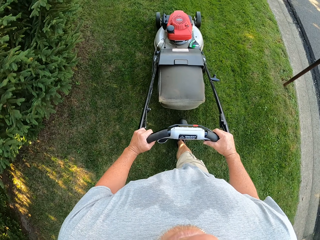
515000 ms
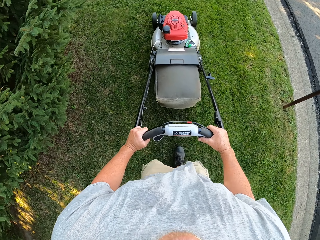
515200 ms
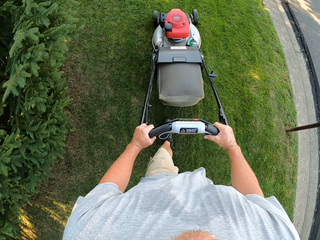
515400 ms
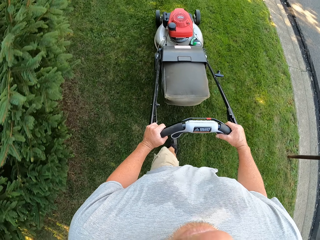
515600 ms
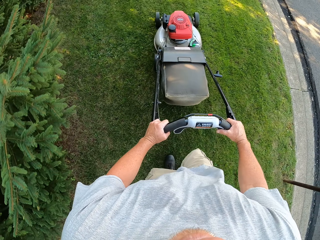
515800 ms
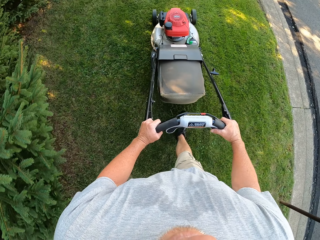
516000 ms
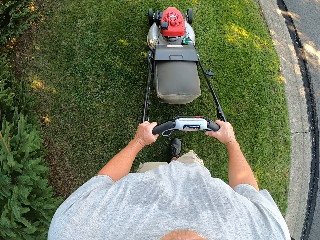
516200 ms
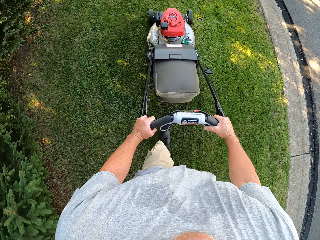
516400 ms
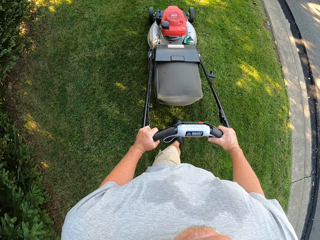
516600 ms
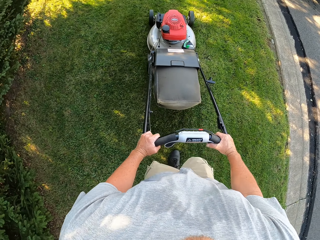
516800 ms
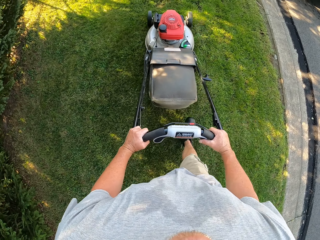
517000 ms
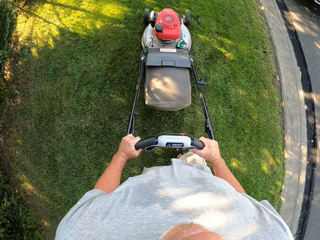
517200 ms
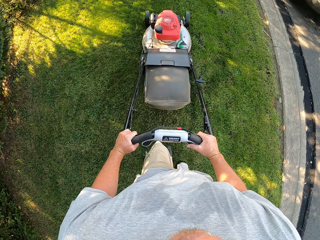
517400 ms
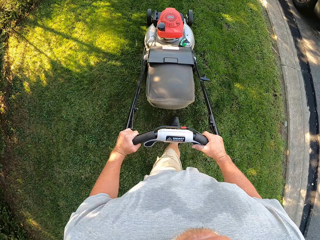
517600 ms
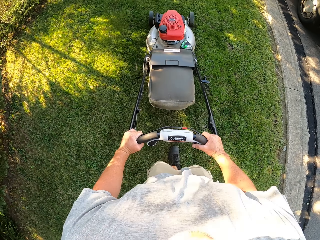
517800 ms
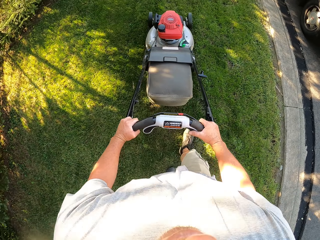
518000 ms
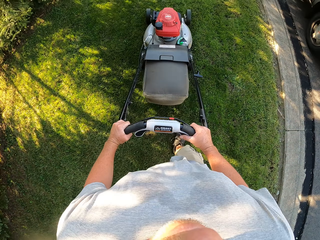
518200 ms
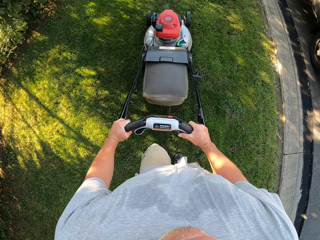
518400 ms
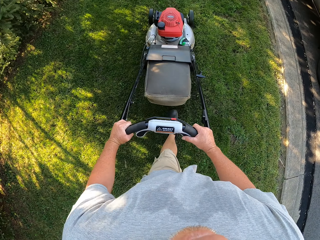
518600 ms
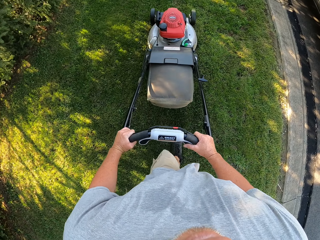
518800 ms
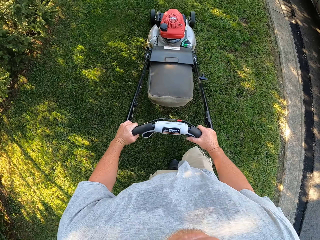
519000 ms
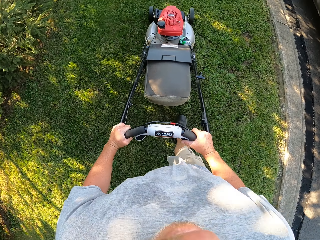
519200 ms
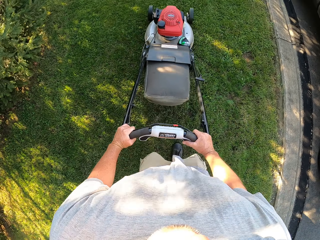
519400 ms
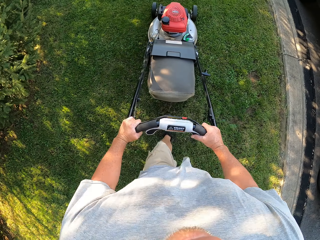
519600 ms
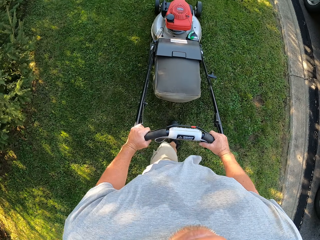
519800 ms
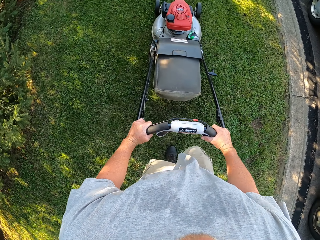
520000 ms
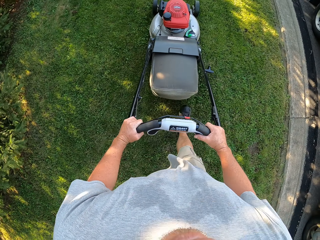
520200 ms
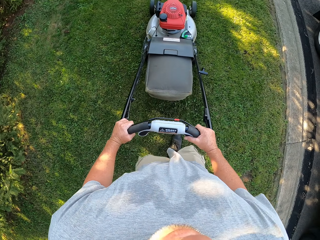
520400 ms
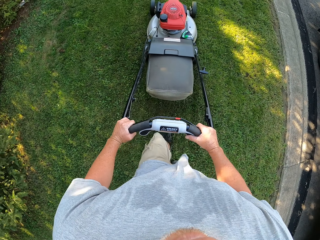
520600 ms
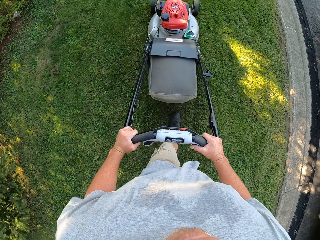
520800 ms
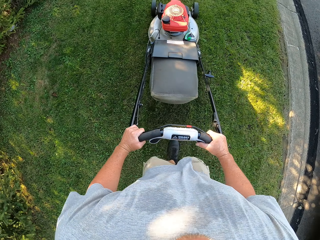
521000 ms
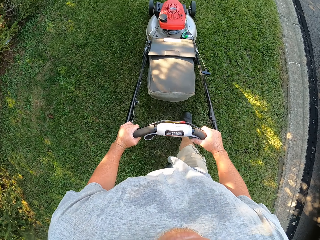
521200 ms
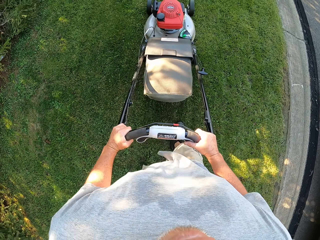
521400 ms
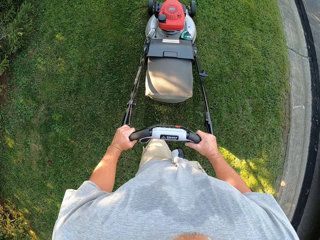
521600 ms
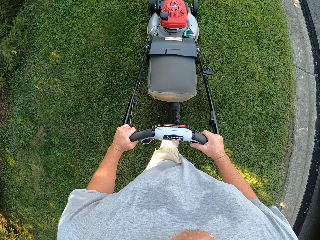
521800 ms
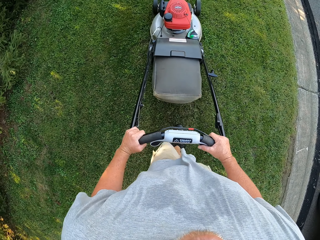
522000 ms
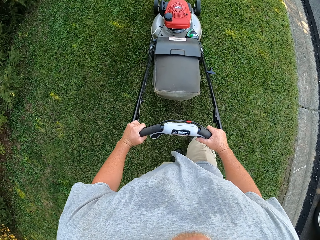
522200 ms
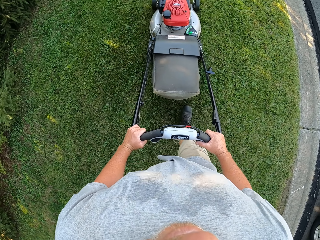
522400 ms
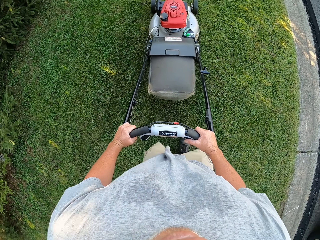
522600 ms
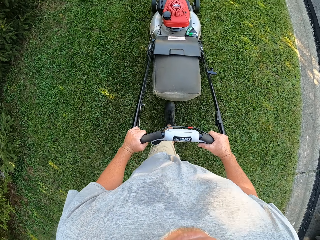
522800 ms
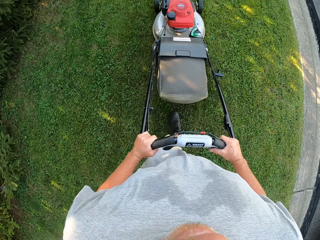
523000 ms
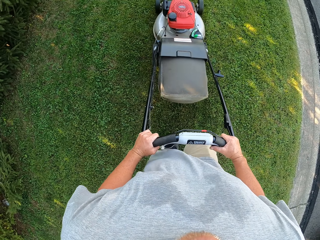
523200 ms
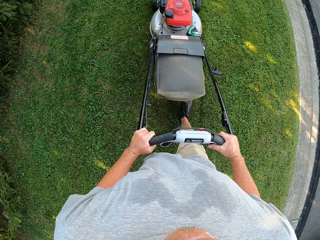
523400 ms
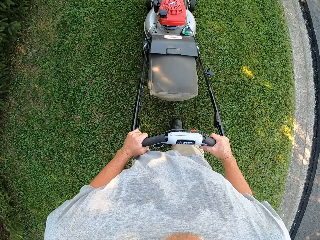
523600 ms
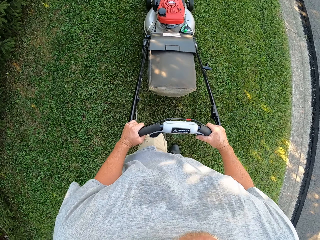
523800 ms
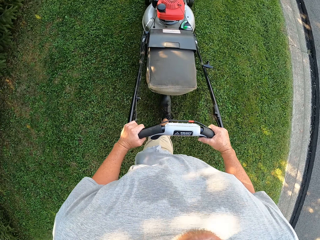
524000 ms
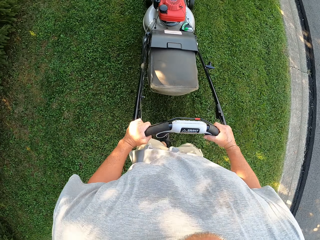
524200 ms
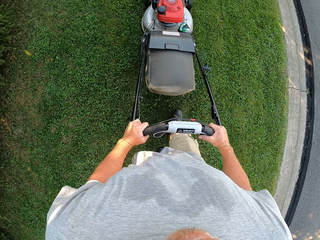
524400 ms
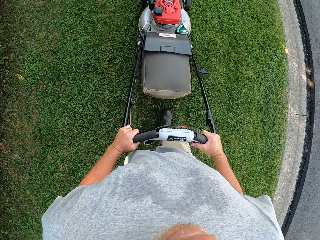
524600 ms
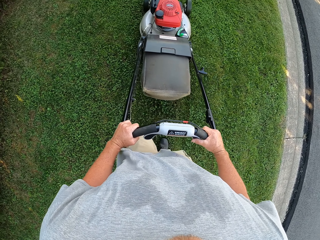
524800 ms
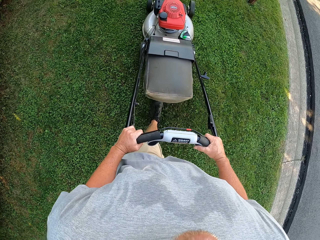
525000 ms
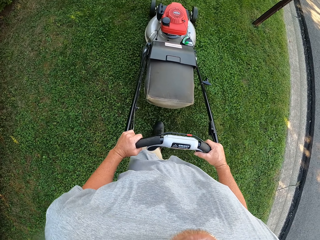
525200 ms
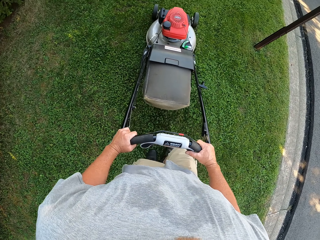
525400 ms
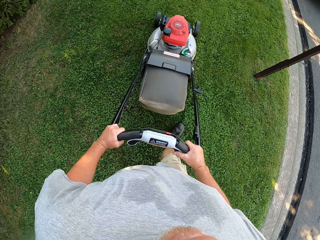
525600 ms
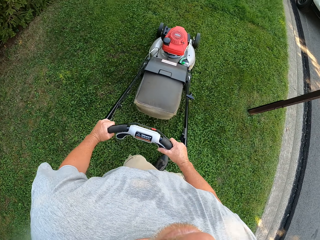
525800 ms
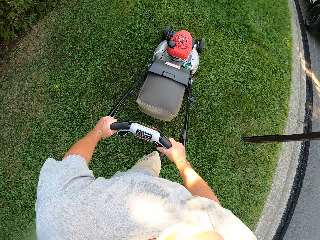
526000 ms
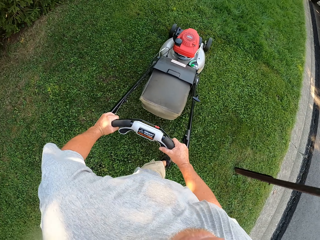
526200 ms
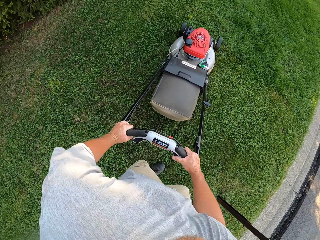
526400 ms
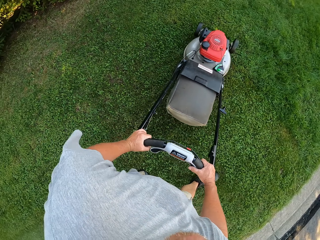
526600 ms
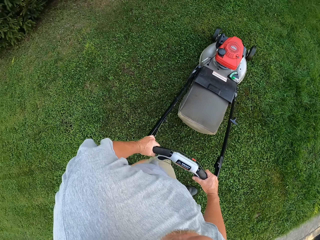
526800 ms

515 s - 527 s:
The camera wearer mows the lawn with a mower. They mow the lawn with the mower repeatedly.

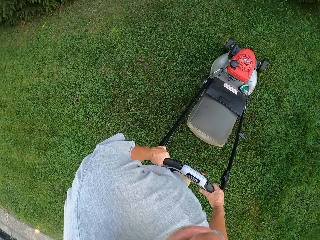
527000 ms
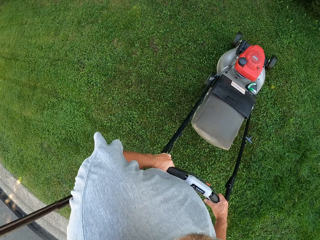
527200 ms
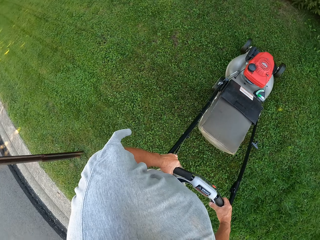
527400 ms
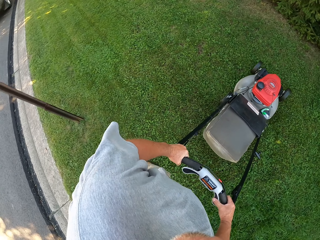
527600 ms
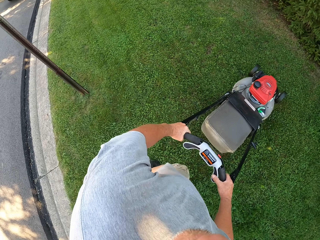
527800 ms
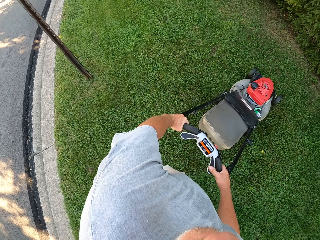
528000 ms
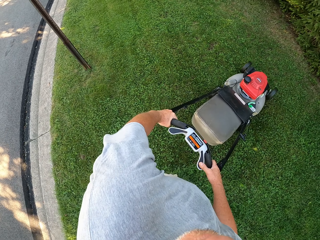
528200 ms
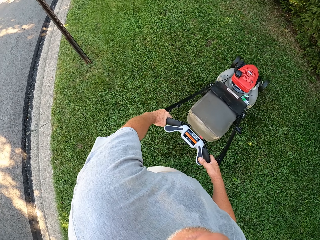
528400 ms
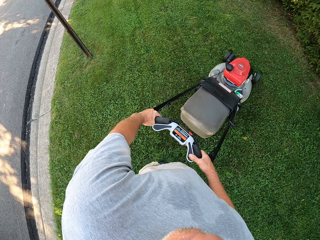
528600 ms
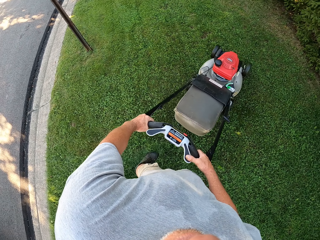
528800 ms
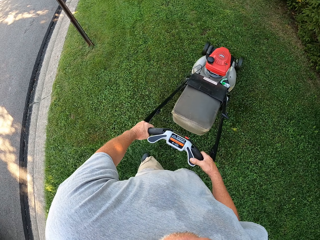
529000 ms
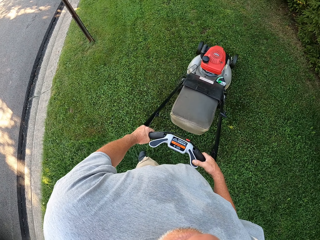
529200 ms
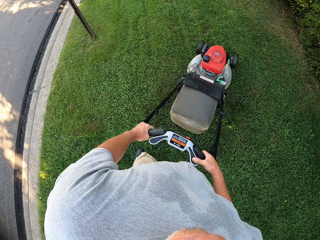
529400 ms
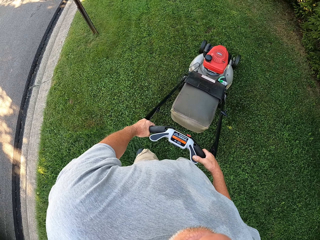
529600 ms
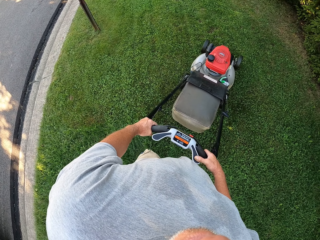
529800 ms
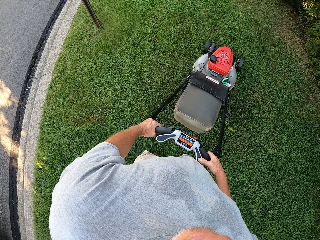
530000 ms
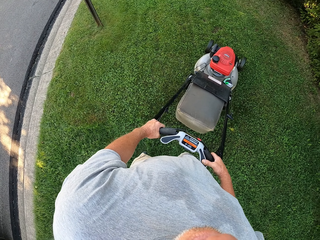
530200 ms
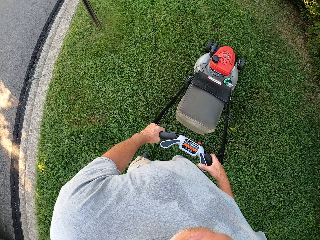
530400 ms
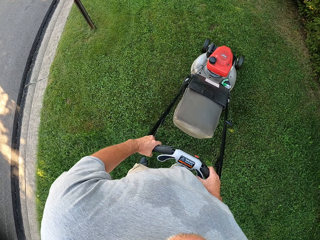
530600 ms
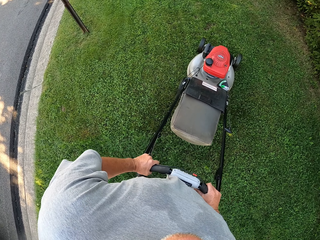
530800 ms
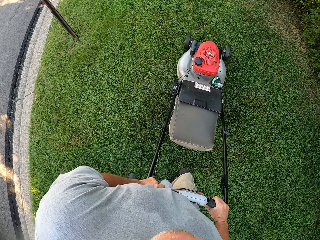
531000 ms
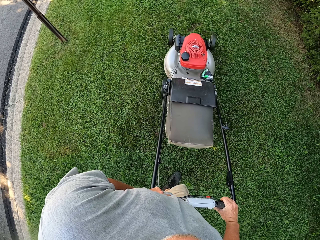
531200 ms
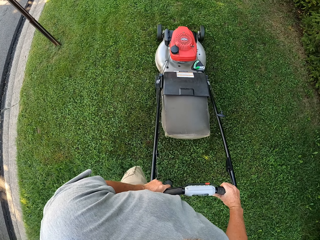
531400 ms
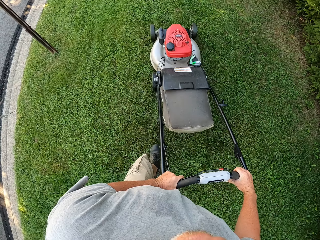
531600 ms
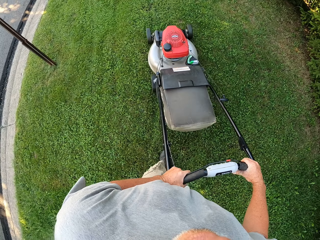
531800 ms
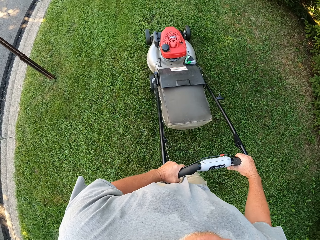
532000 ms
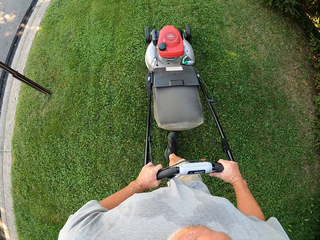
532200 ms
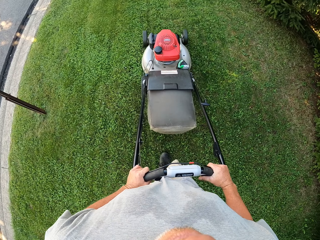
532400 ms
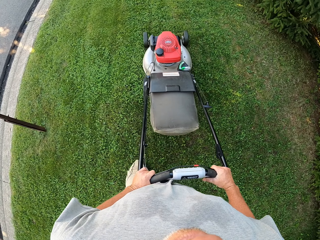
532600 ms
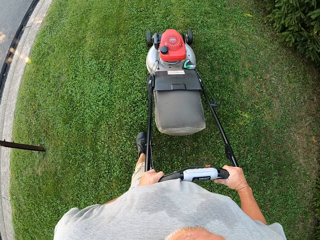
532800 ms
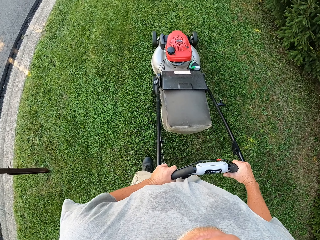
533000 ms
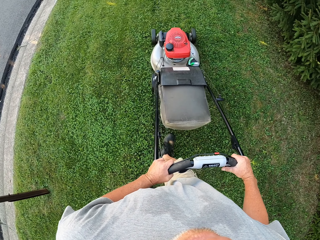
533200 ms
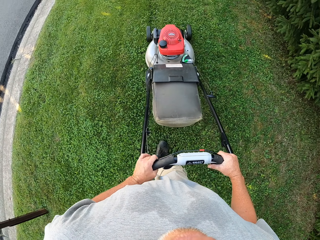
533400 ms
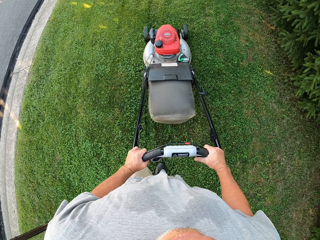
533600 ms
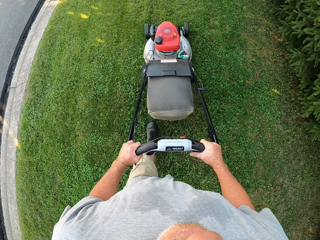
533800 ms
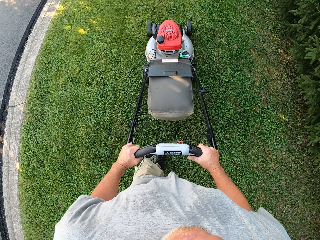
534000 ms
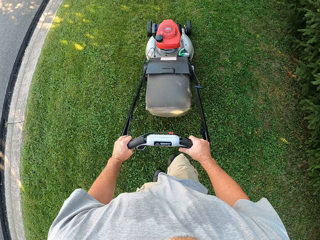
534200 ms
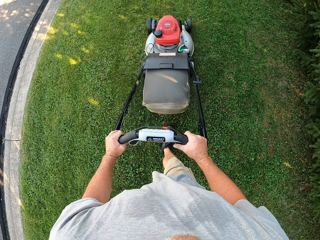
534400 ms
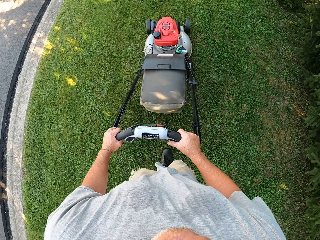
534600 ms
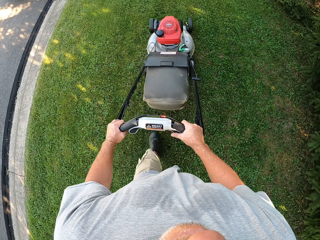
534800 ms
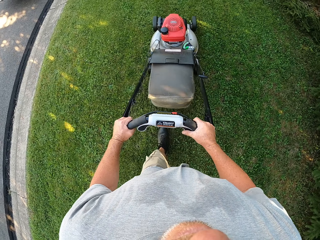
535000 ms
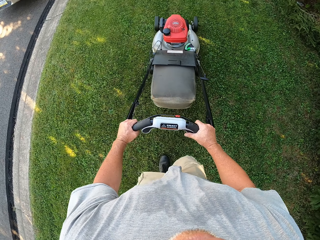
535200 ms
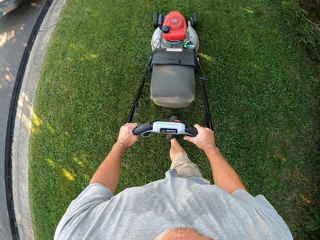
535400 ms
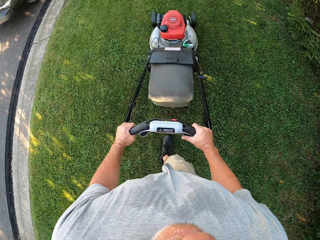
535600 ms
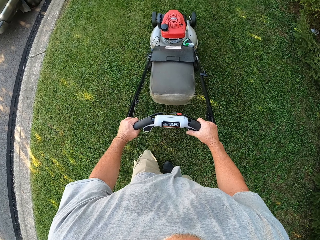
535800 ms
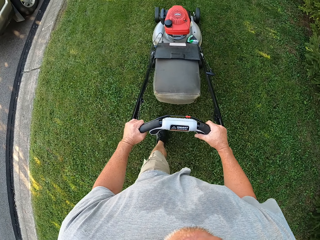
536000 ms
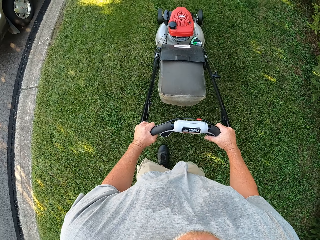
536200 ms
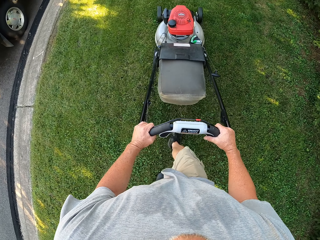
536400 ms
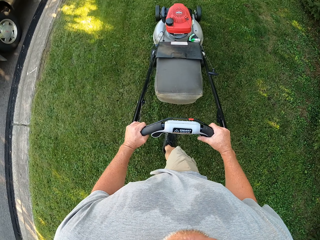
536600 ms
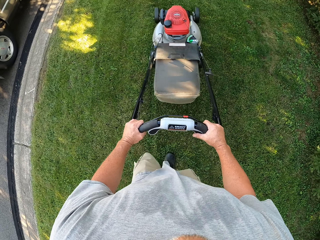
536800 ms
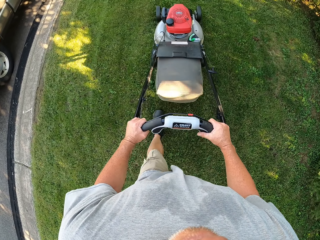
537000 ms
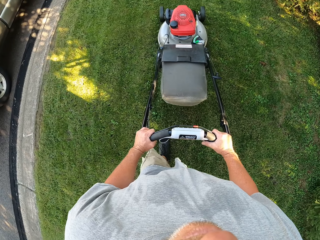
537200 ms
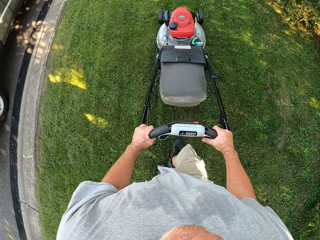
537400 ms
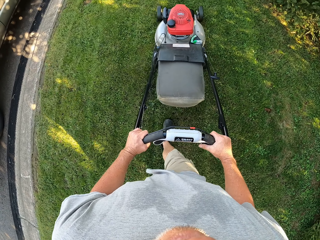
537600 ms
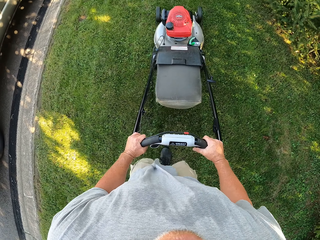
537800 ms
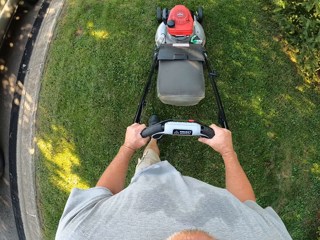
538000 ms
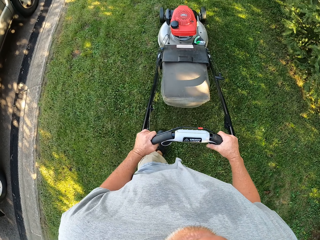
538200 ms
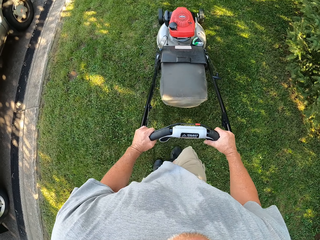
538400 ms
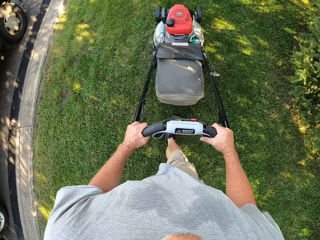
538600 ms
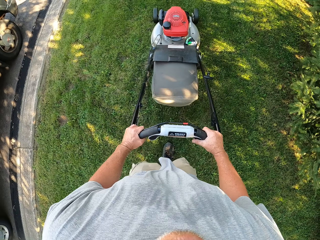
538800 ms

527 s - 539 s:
The camera wearer turns around. They cut grass with a lawnmower. They mow the lawn with the mower. They mow the lawn with the mower again.
